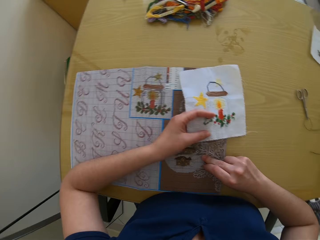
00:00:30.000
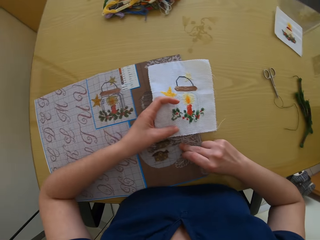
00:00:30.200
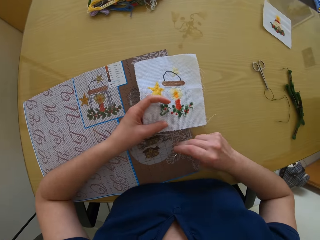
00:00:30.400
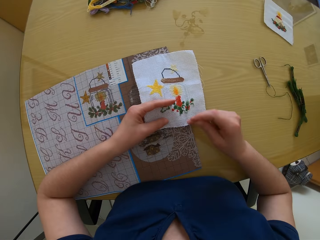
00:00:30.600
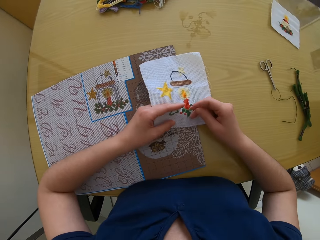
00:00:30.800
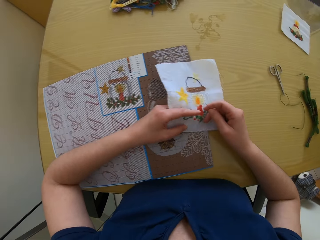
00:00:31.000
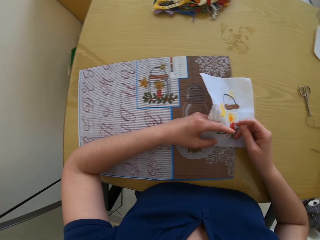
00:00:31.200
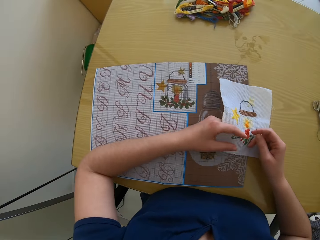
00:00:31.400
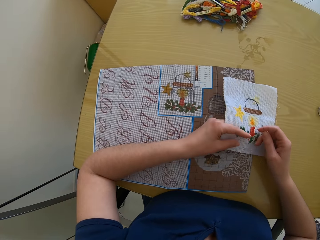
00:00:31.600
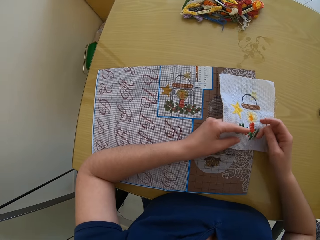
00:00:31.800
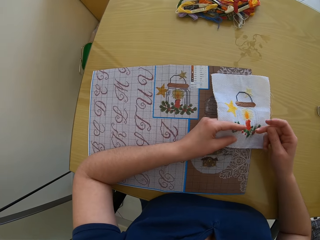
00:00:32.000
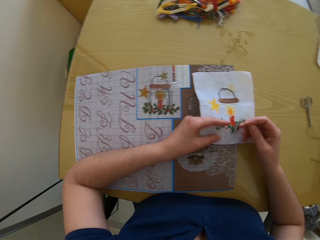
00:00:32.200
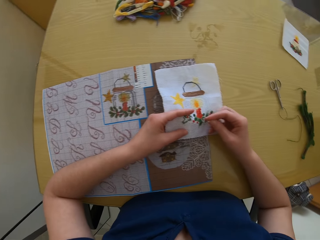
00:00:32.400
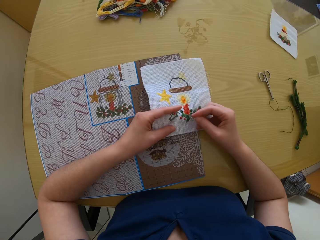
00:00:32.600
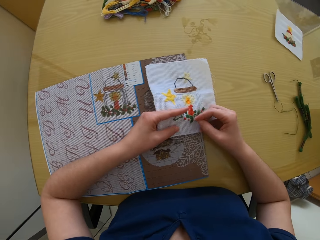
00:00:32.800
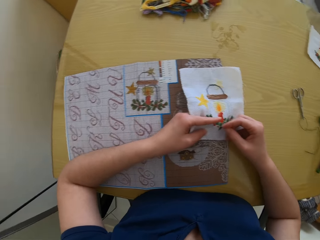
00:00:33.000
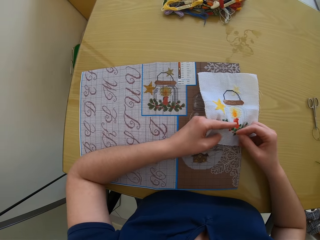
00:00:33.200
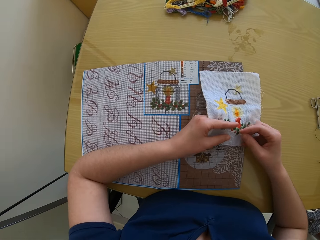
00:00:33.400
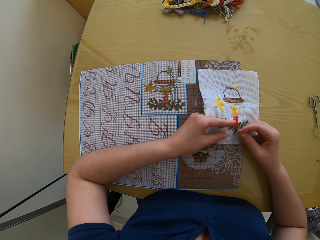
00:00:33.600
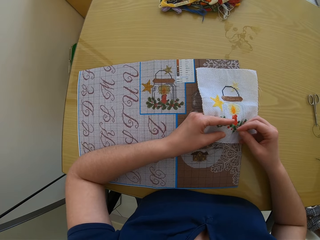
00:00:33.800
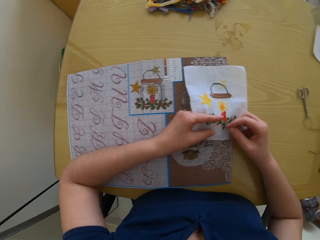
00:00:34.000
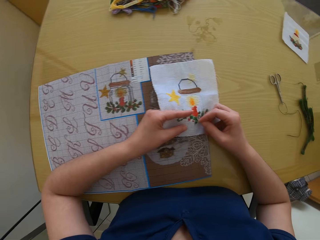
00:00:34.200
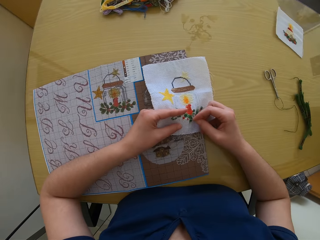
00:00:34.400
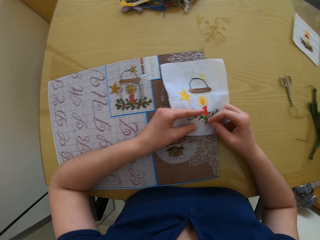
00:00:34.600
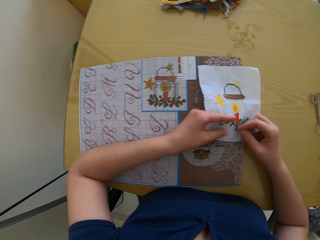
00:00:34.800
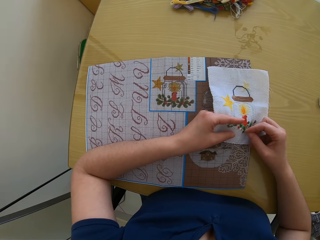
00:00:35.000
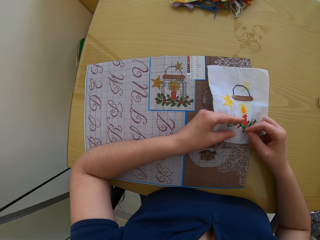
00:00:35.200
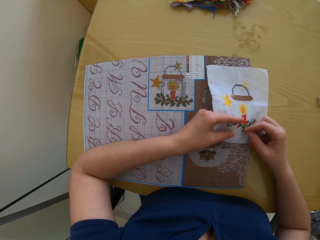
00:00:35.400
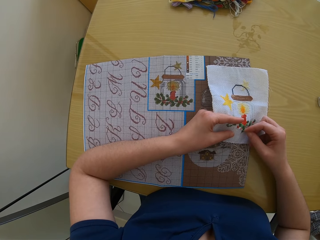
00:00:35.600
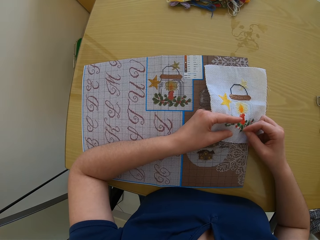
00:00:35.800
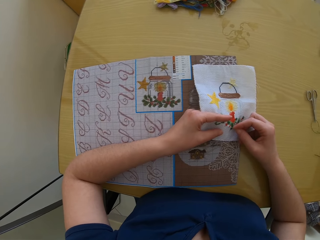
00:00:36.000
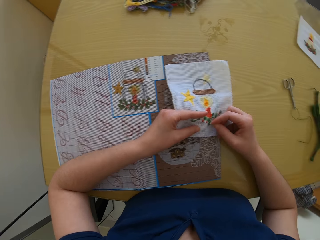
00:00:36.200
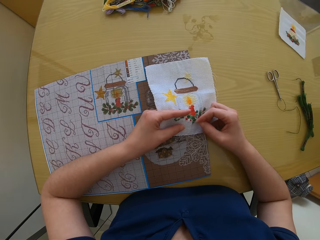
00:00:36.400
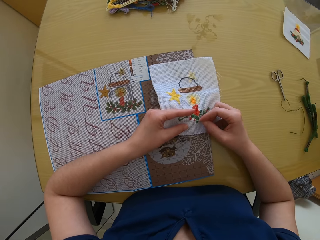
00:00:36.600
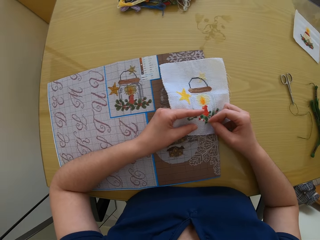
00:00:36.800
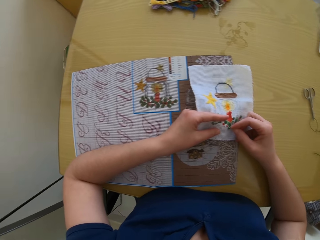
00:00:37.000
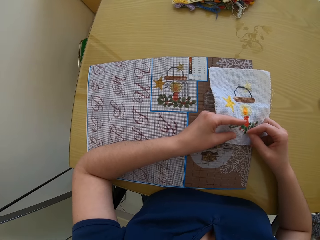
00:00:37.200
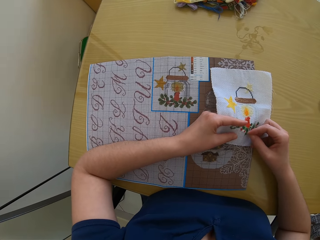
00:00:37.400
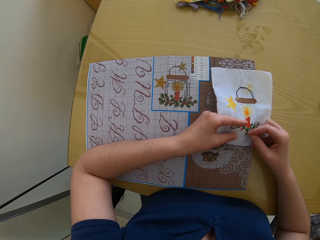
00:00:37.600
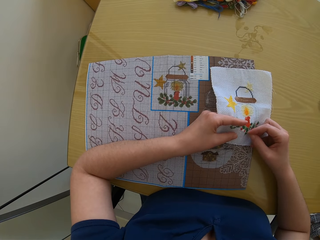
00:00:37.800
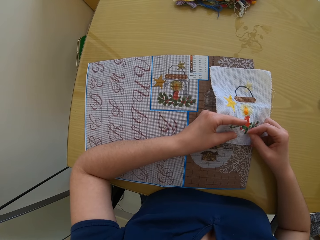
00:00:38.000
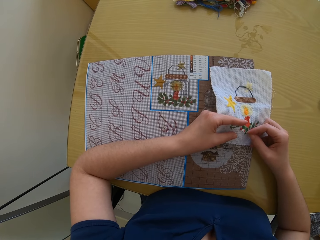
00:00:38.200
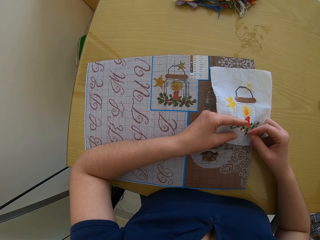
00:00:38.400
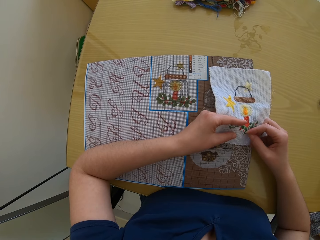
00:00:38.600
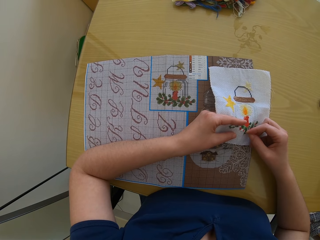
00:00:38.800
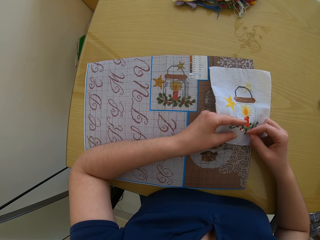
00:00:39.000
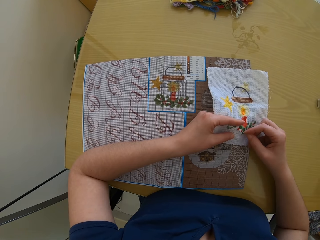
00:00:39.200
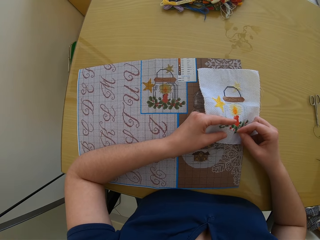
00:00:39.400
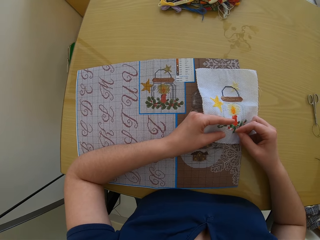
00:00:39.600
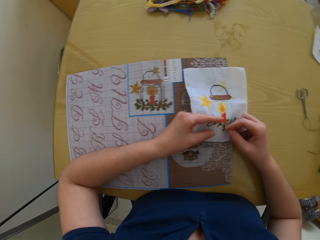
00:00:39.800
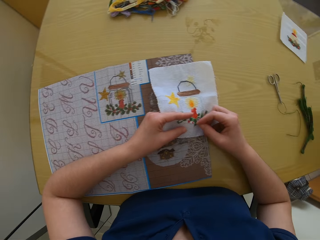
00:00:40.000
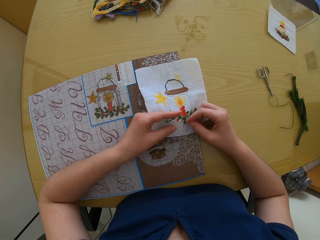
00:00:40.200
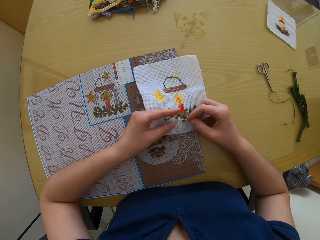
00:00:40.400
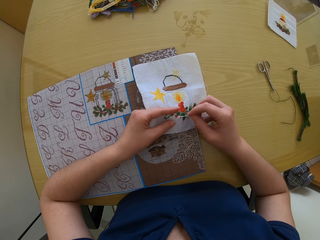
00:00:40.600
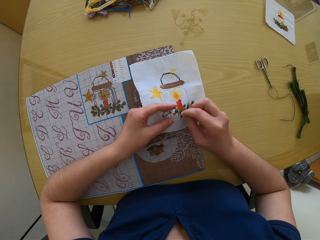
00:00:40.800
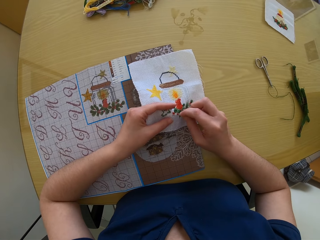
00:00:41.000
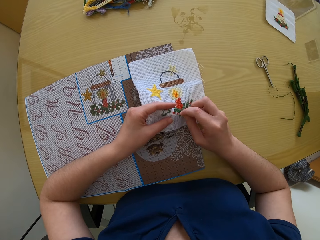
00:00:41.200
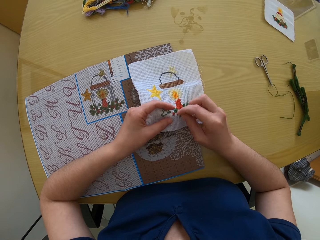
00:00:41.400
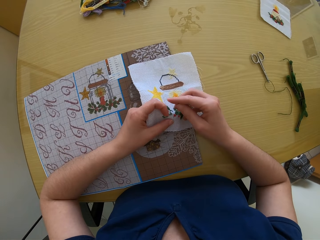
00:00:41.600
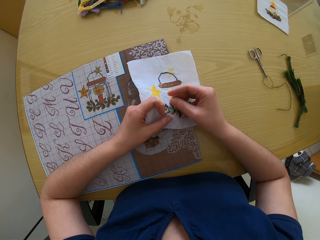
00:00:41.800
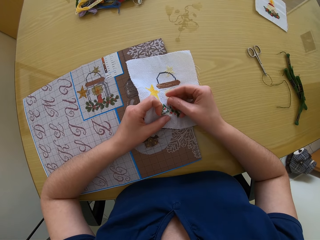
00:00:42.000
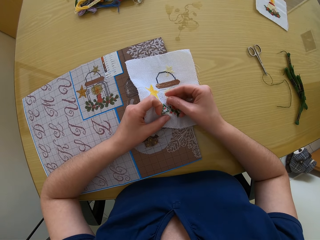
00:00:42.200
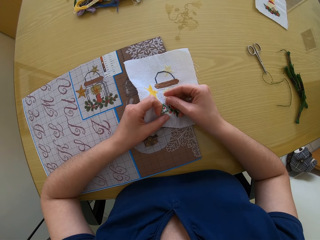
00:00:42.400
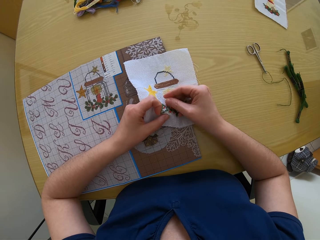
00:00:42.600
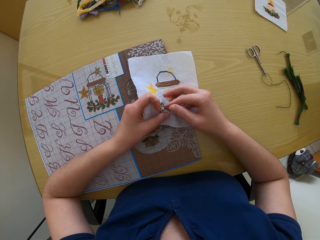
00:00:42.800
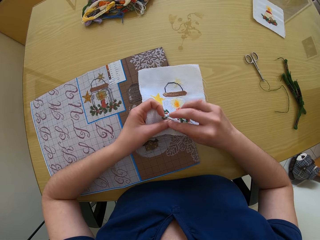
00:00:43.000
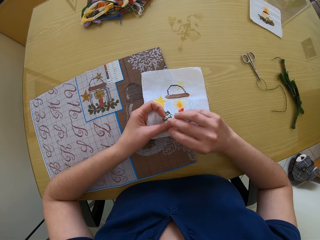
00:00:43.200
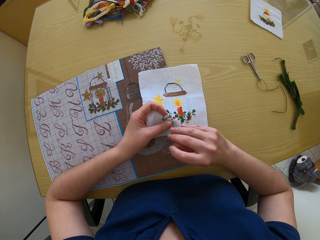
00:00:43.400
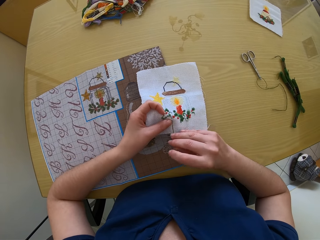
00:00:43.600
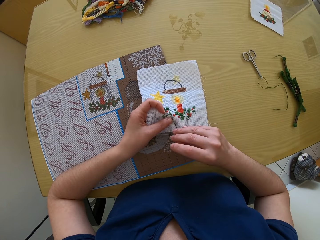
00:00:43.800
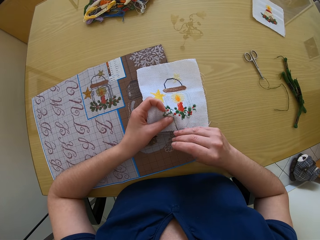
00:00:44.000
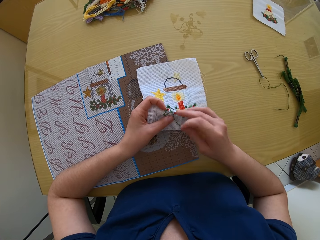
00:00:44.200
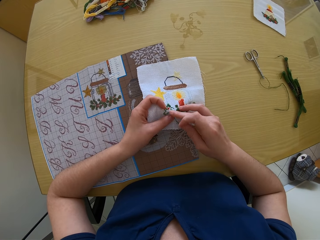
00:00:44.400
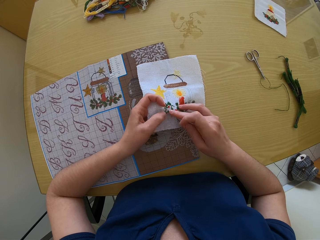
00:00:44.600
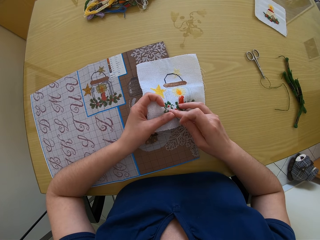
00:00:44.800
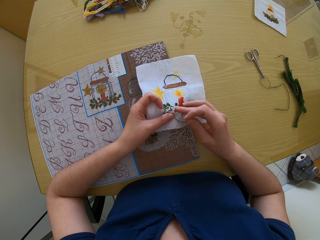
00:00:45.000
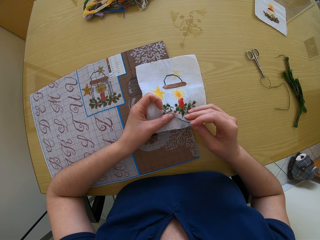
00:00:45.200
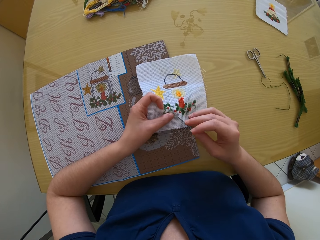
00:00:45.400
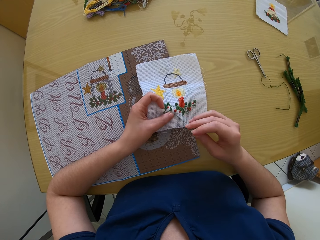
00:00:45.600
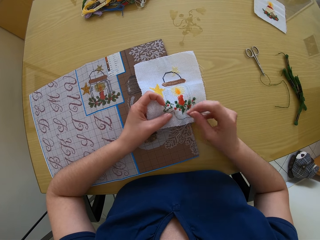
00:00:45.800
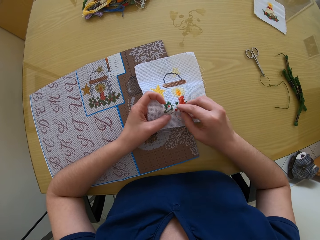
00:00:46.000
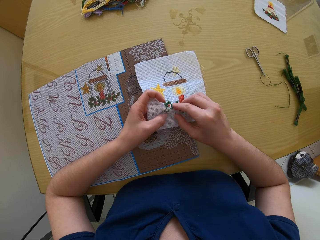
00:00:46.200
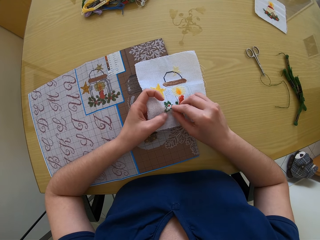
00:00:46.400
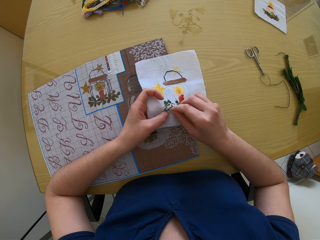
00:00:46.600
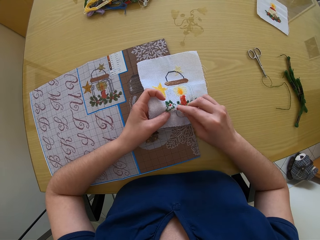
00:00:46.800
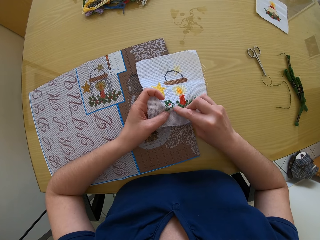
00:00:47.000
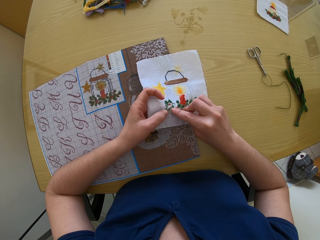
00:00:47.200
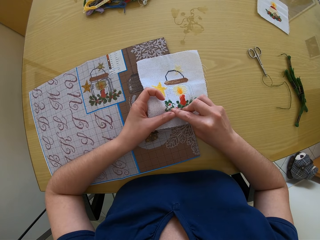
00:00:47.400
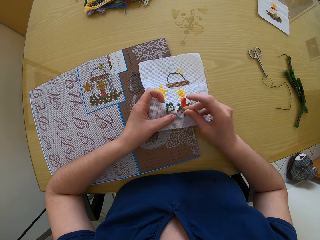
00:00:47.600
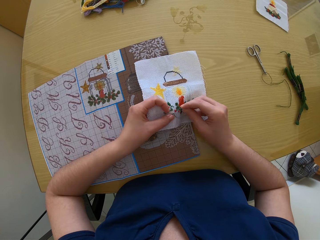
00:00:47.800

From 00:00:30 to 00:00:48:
The camera wearer moves the cloth. They stitch the cloth. They stitch an embroidery design on the piece of cloth in her left hand with the needle in her right hand.

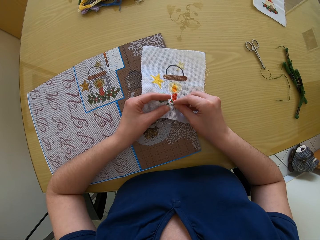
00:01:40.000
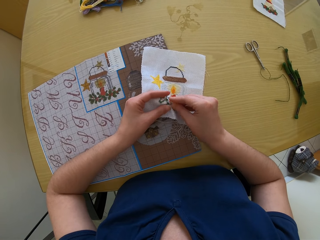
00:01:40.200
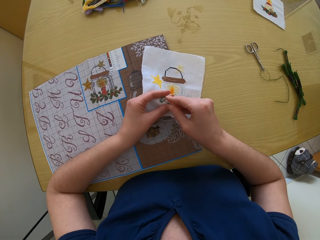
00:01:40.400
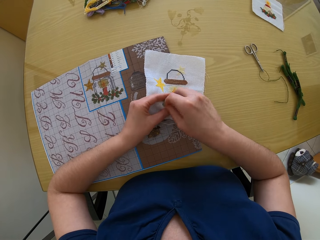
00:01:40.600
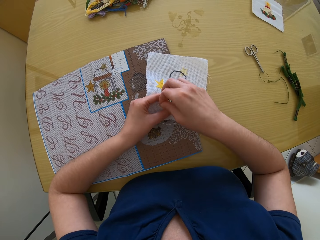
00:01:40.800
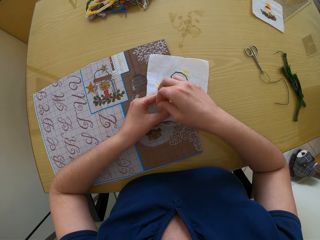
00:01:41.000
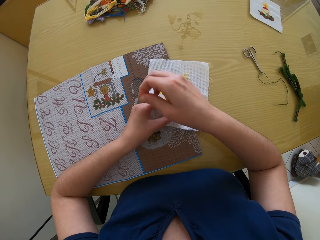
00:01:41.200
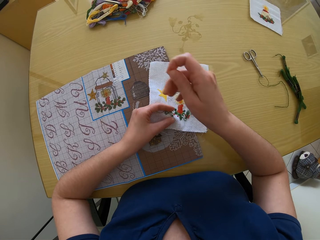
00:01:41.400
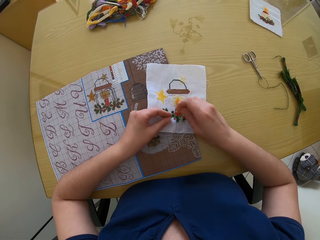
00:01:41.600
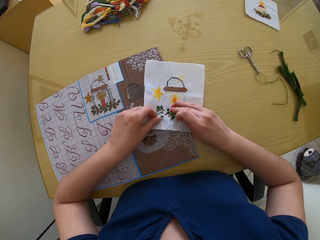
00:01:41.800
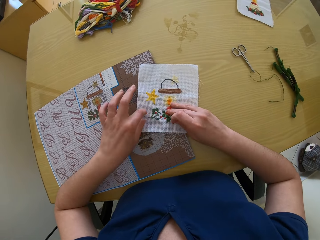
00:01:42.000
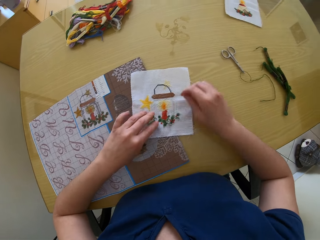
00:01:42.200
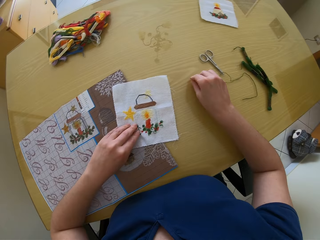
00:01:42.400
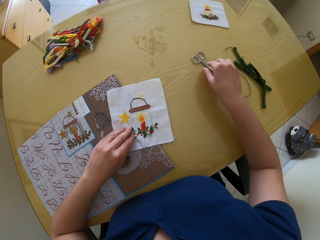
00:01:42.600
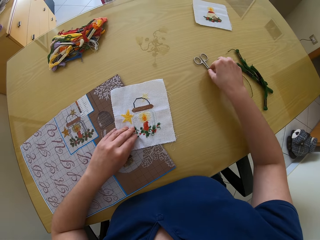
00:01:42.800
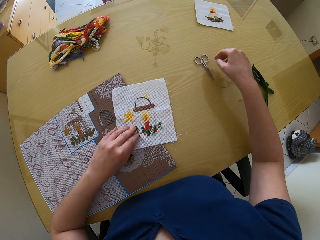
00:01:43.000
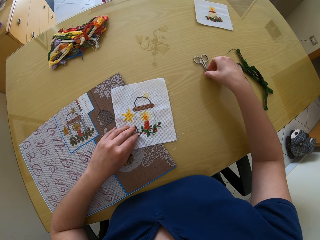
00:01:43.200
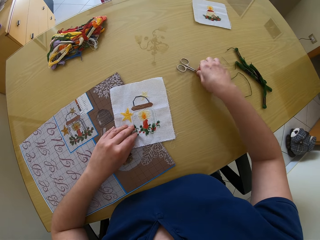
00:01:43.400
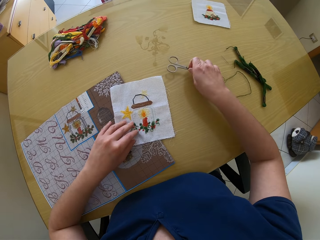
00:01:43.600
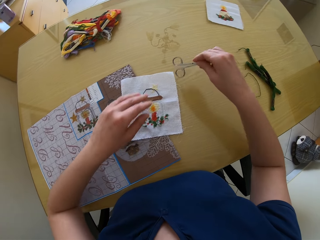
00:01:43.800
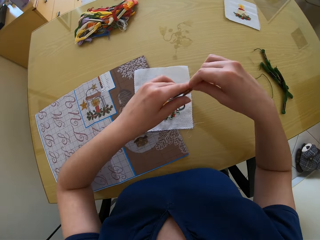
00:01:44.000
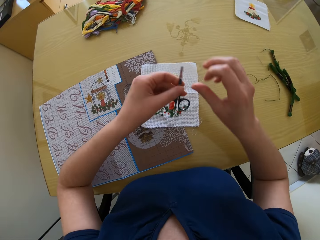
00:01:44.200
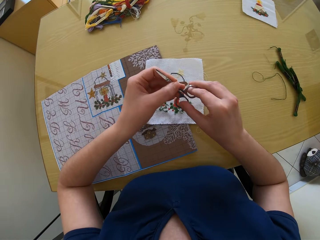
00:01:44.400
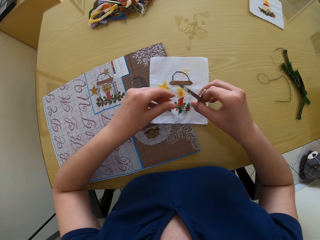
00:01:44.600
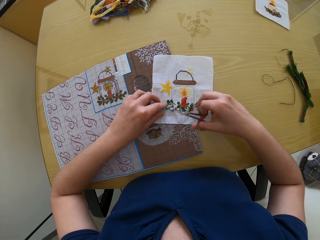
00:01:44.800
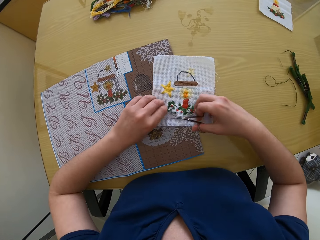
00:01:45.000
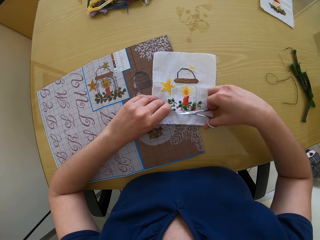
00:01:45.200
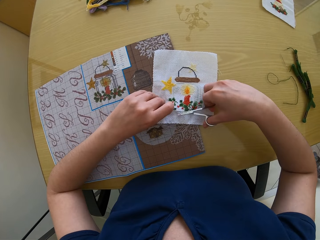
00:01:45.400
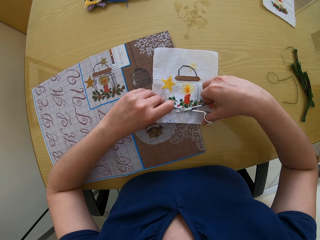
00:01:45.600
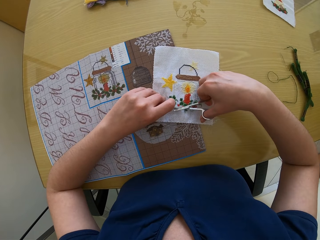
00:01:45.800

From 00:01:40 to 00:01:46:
The camera wearer draws out the black embroidery thread with her left hand. She puts the needle on the table. She picks scissors on the table with her right hand.
